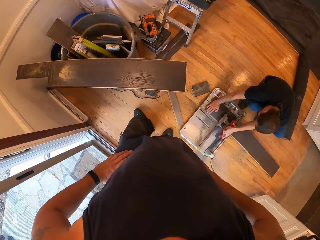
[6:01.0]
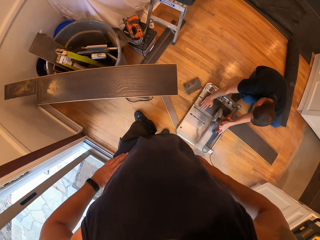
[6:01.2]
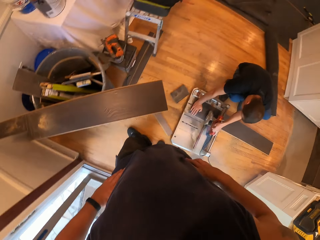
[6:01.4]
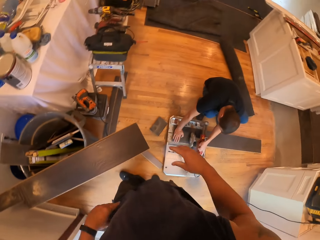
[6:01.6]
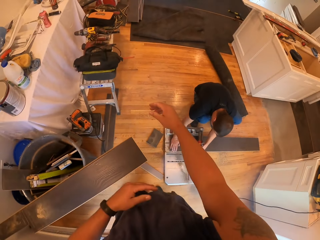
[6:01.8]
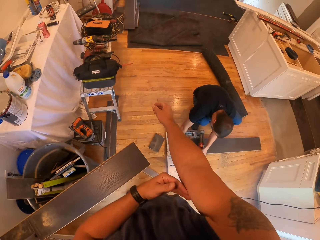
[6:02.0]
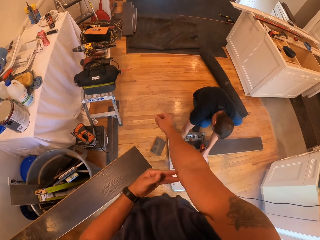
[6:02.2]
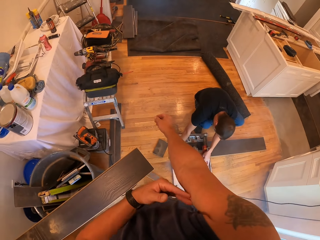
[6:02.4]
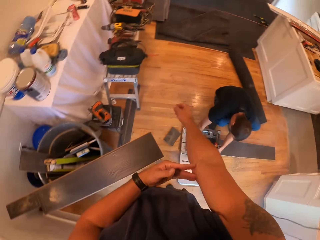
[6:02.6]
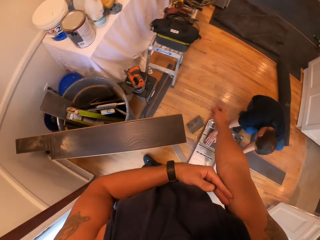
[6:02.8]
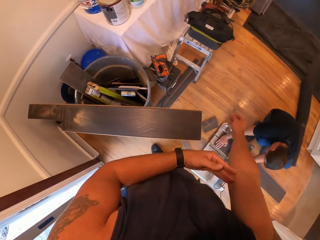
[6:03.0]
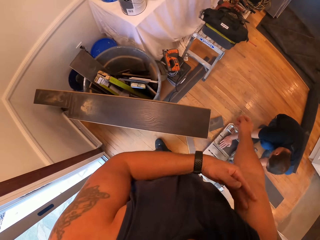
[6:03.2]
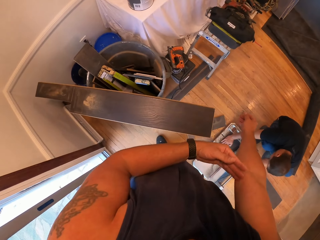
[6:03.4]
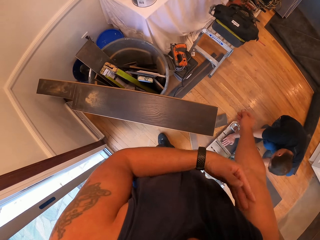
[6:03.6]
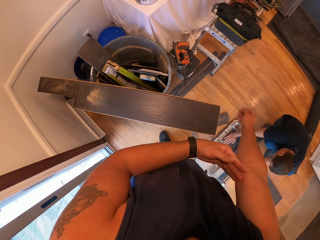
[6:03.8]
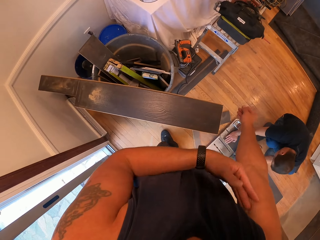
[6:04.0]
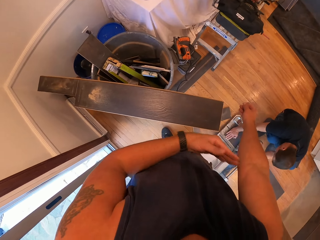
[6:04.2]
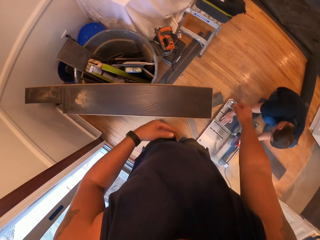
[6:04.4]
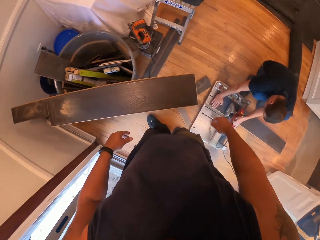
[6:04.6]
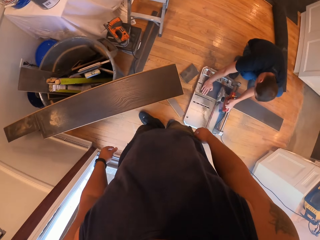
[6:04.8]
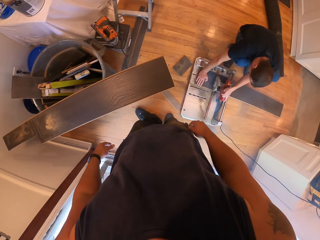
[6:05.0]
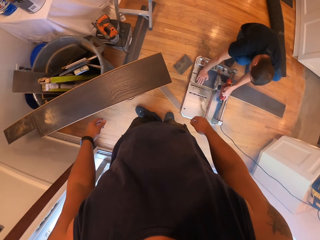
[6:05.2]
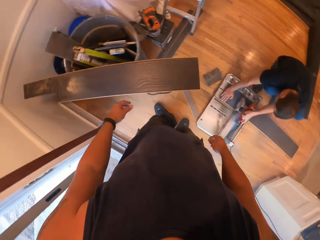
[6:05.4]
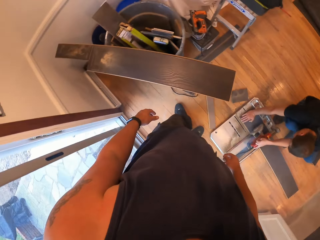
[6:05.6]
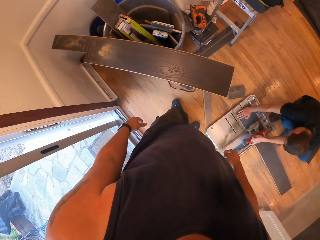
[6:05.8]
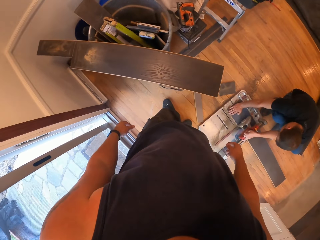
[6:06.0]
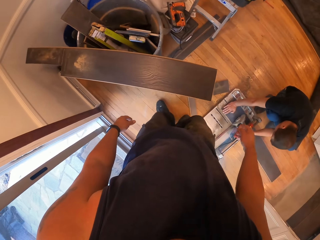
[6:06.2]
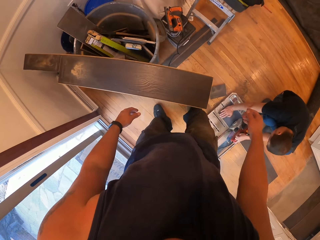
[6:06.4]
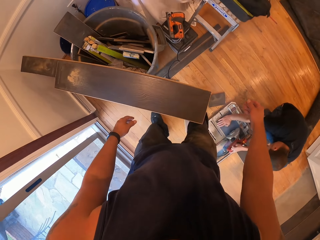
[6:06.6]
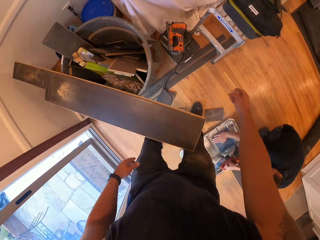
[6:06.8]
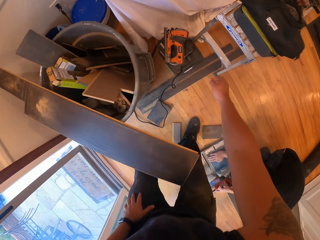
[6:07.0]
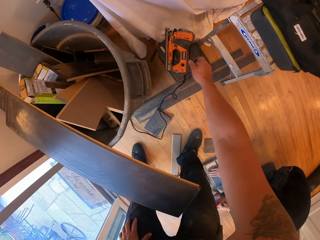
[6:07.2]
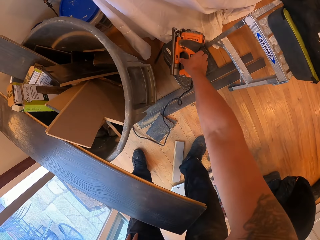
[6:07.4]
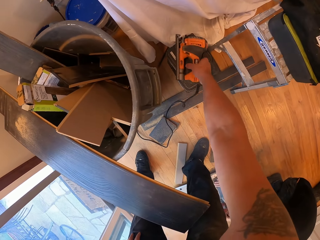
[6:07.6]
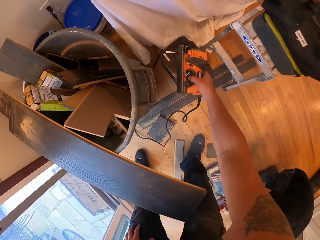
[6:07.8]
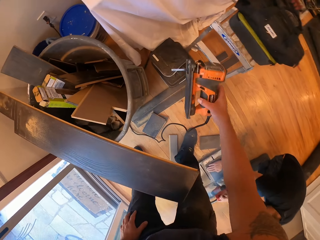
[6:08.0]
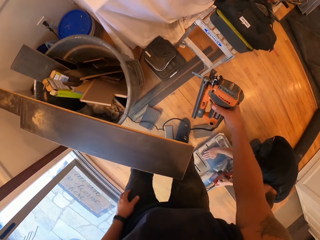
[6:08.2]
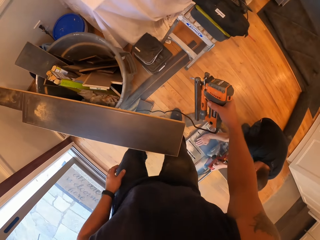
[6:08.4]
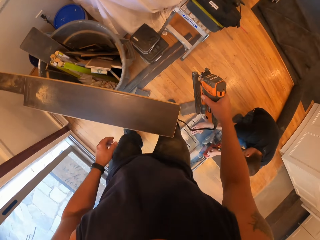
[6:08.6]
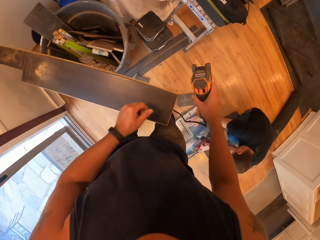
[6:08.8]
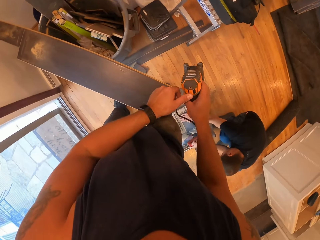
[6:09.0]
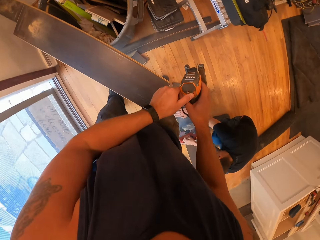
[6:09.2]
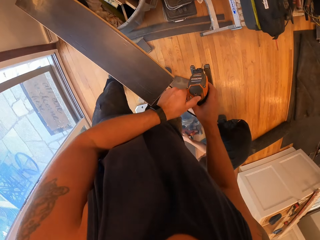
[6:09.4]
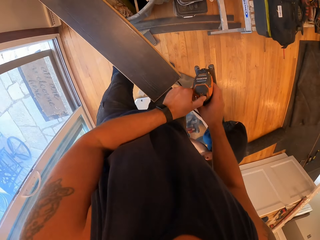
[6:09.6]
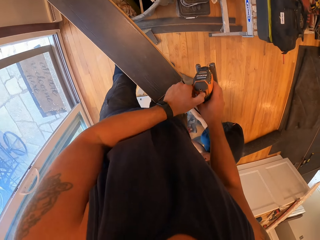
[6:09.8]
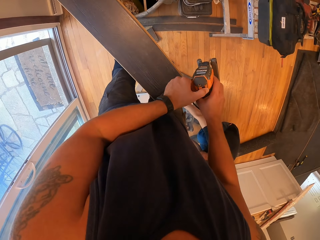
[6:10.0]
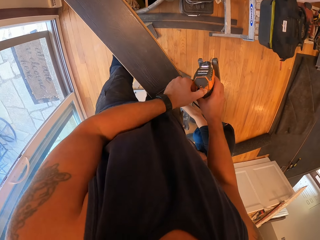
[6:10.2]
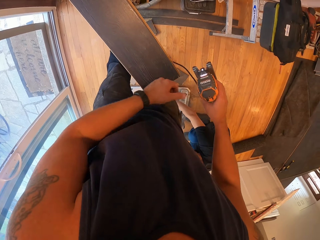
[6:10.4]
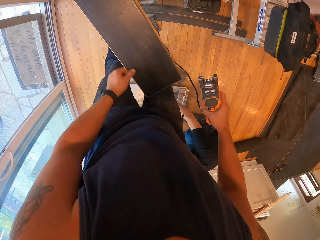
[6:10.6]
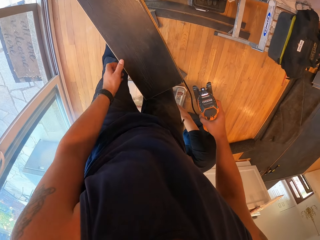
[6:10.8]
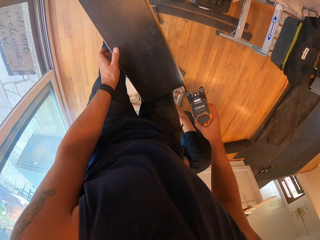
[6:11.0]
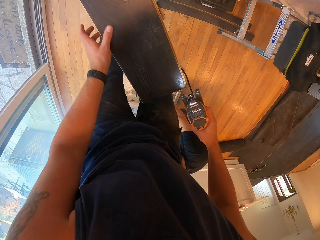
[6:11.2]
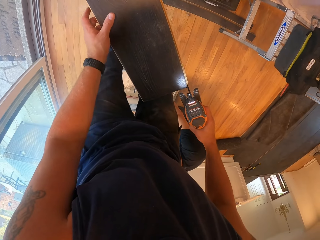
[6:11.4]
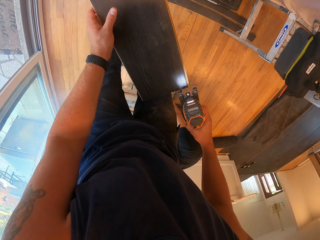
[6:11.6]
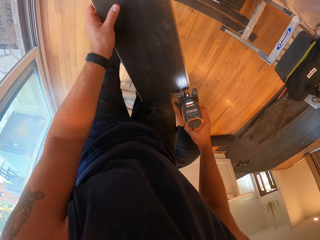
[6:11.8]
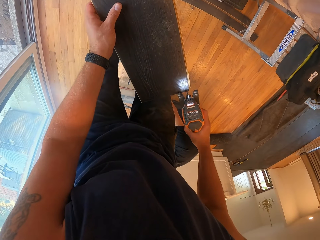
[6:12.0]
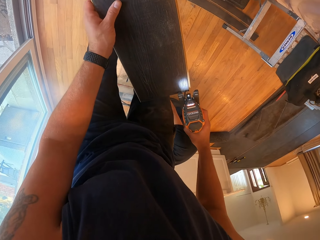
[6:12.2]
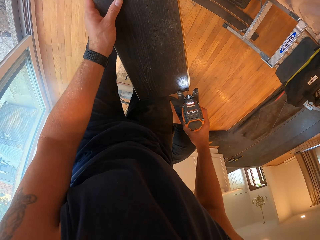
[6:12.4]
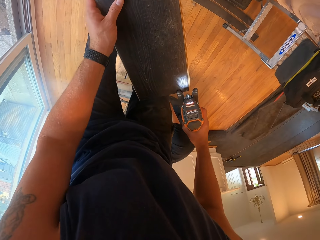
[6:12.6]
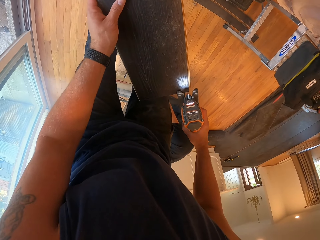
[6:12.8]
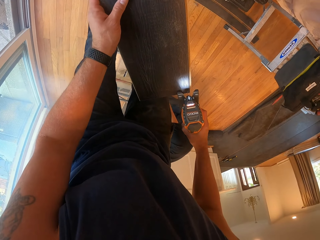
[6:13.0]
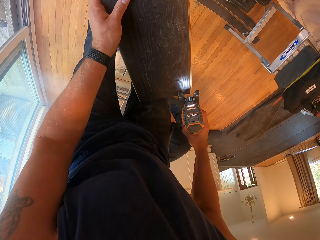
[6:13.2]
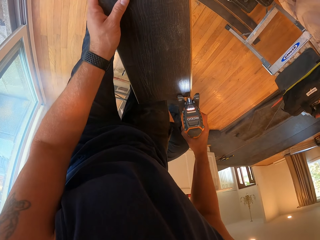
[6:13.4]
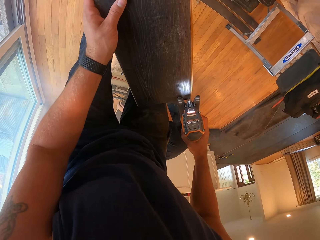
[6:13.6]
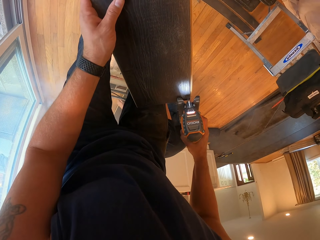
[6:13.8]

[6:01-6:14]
The camera wearer scratches his right arm with his left hand. He rubs his hand with his fingers. He picks up the jigsaw with his right hand. He flips the switch of the jigsaw with his left hand. He holds the piece of wood with his left hand.

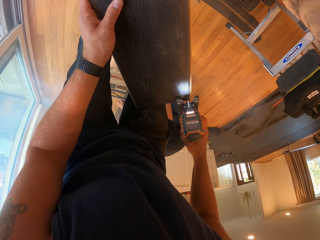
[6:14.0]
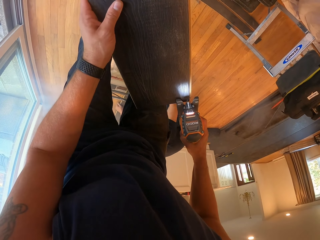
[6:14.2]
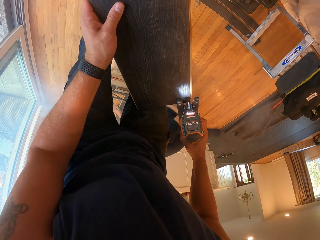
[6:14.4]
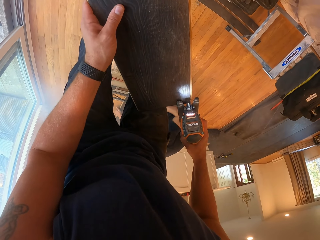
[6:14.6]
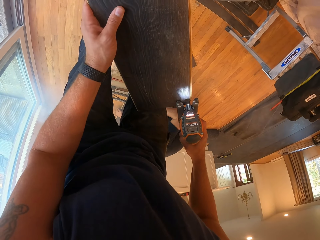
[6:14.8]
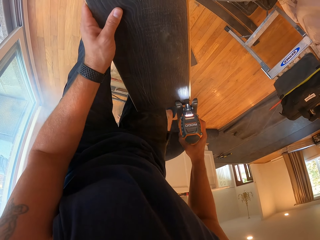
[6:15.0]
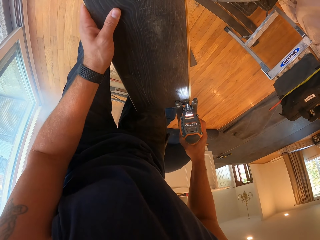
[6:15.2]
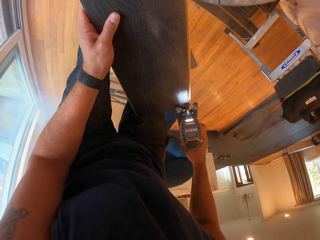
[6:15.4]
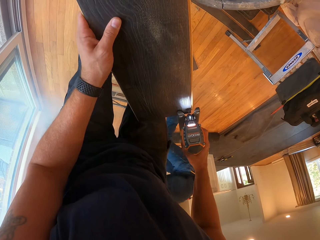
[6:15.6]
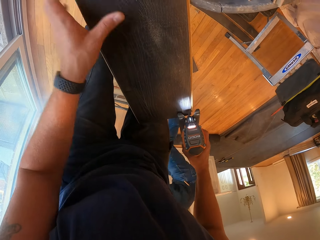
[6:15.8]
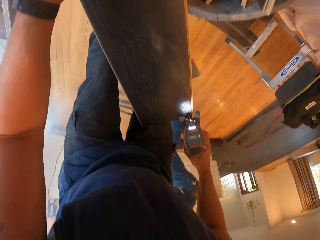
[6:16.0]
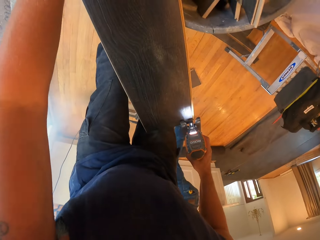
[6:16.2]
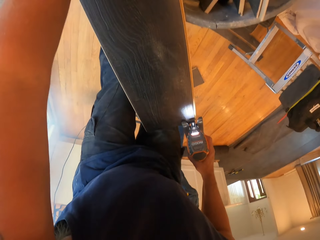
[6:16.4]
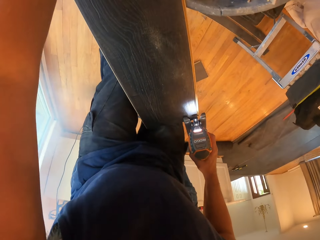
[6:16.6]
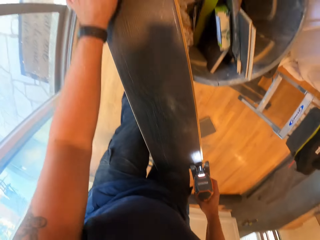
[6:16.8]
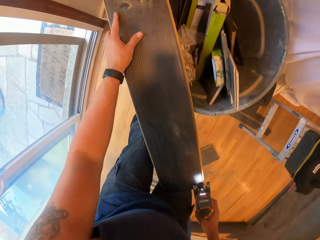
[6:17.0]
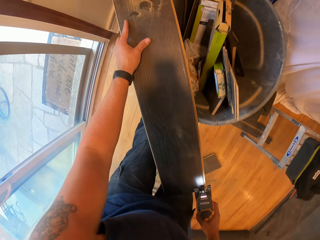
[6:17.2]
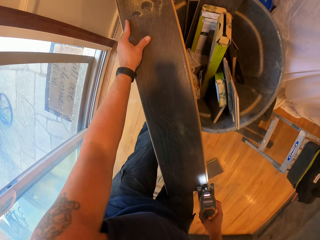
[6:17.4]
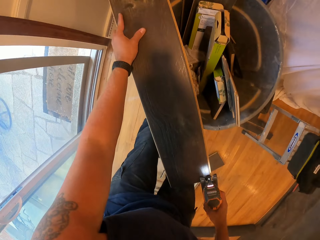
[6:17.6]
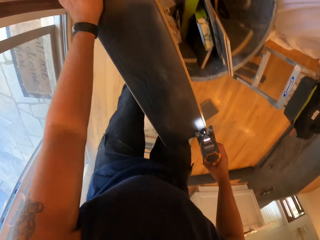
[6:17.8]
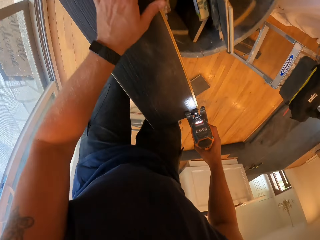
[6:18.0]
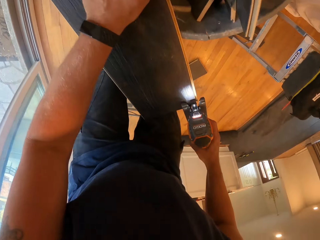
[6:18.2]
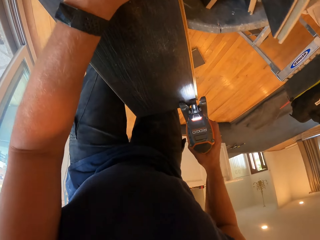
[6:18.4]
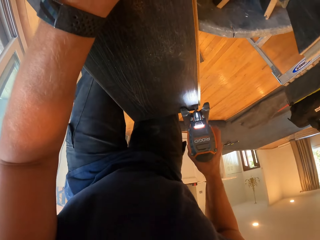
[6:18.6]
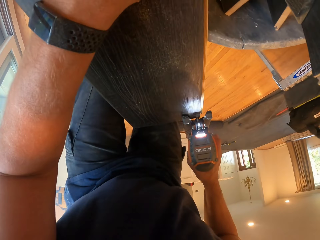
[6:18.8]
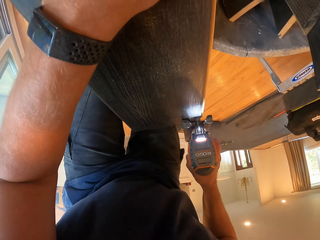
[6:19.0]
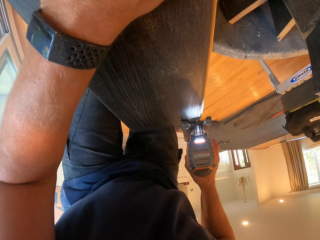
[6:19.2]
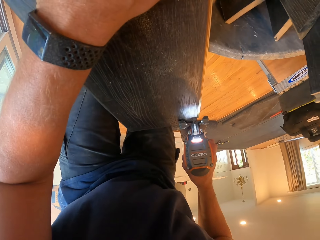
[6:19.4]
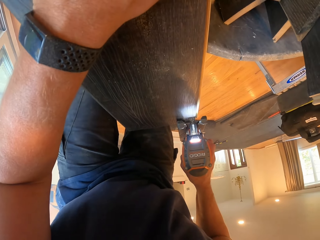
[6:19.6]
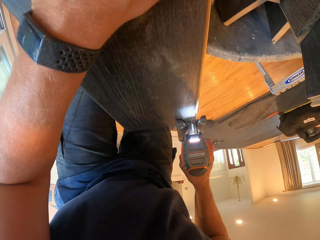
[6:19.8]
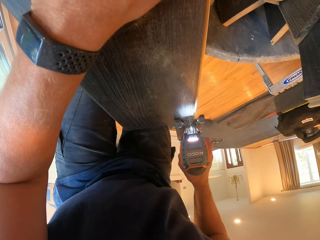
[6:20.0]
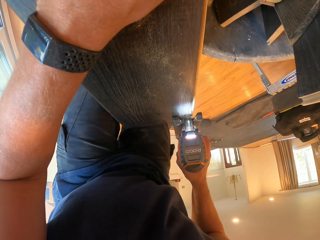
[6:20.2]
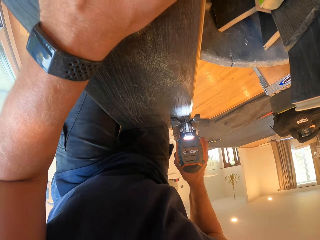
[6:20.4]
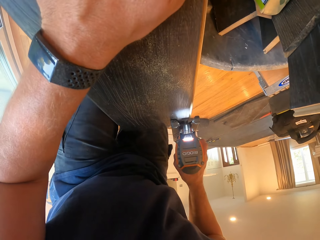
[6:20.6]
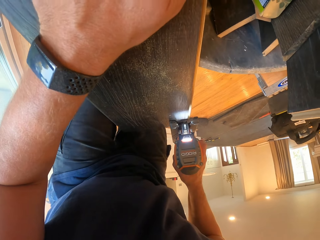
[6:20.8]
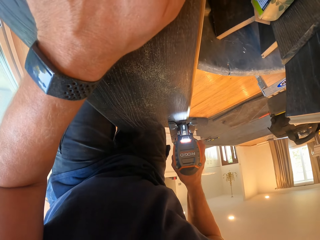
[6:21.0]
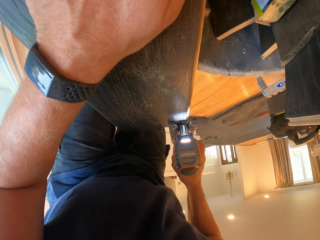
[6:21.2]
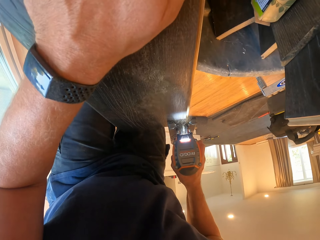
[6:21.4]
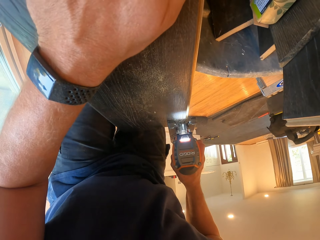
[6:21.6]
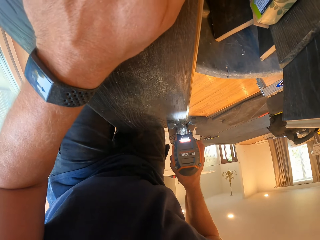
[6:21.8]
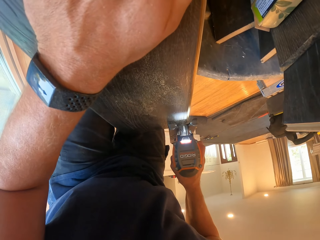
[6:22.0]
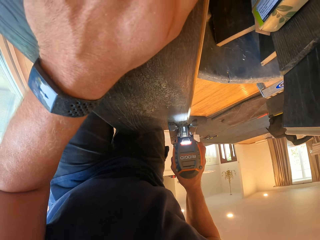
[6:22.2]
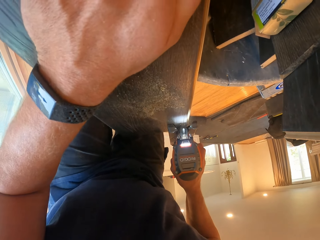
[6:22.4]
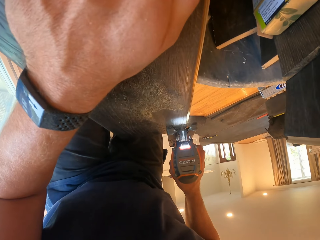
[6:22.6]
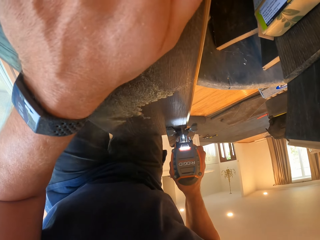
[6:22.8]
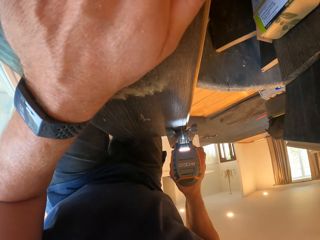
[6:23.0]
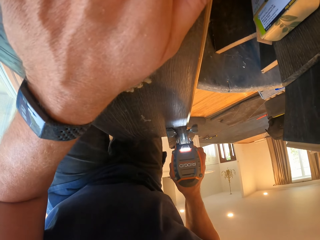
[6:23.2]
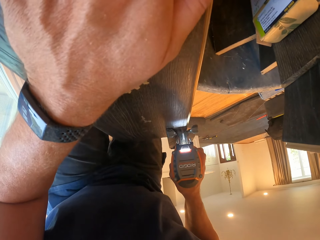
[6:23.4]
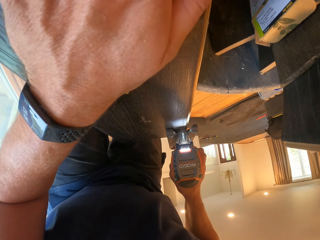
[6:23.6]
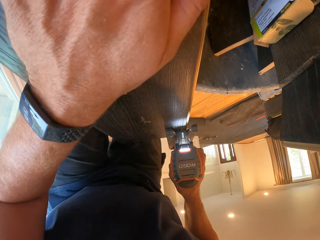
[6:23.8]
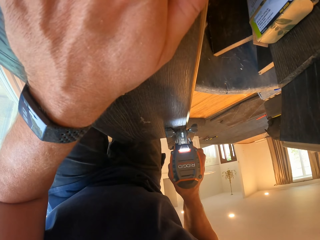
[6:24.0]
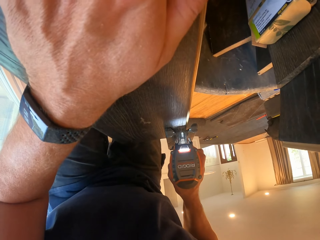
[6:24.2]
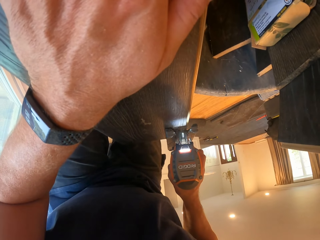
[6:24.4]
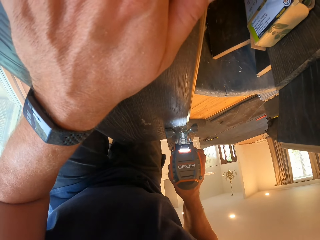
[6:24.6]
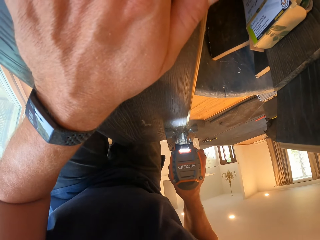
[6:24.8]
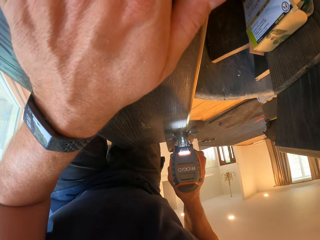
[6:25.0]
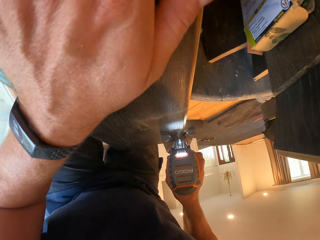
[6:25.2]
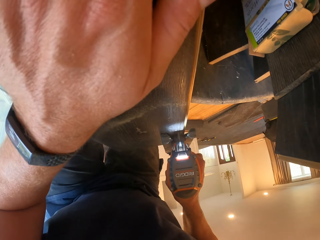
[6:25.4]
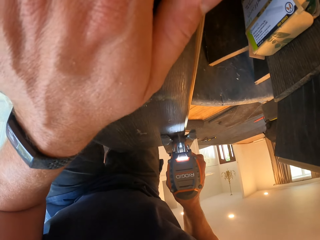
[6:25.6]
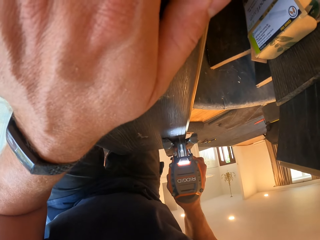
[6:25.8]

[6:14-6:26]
The camera wearer cuts the piece of wood with the jigsaw. A man stands up. The camera wearer adjusts the piece of wood on the bucket with his left hand. He moves his hand. He cuts the piece of wood with the jigsaw. He cuts the wood plank.
